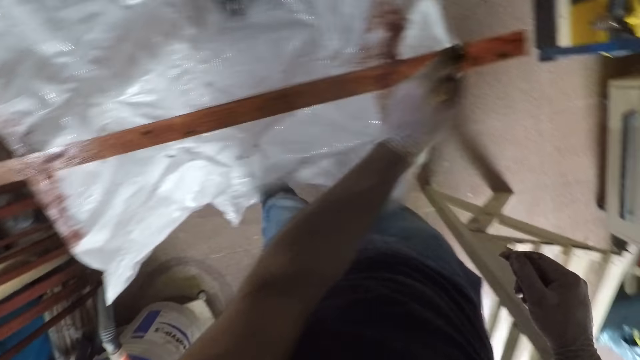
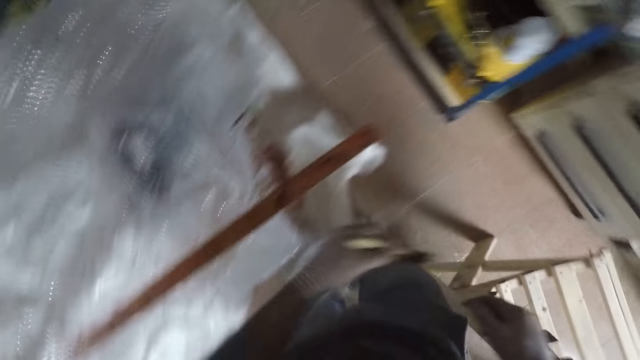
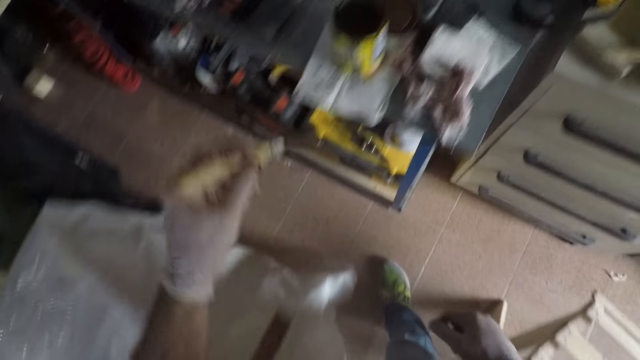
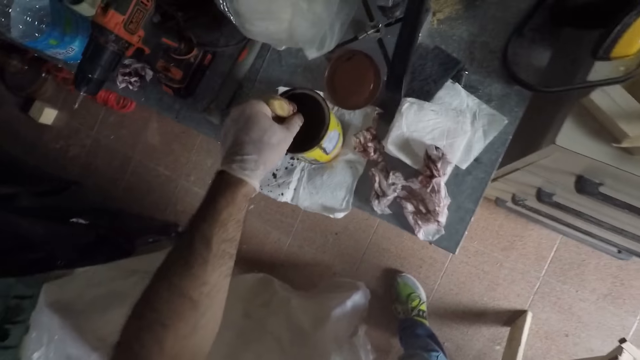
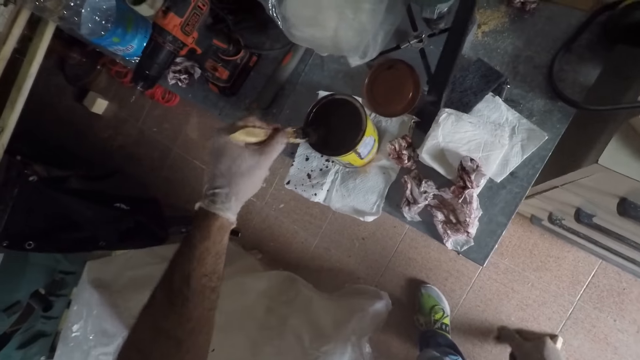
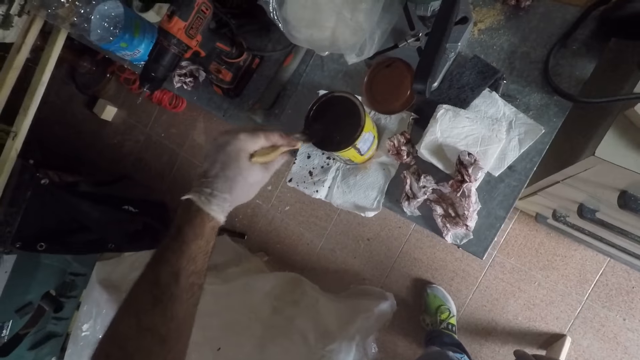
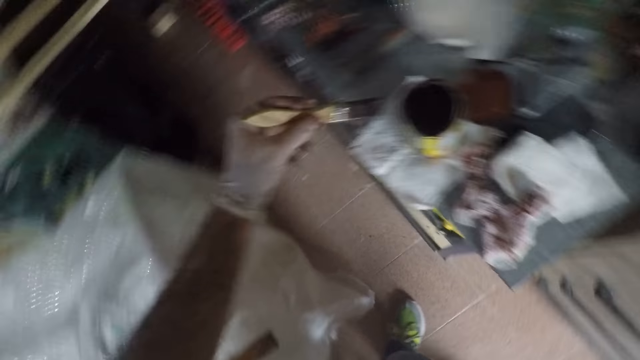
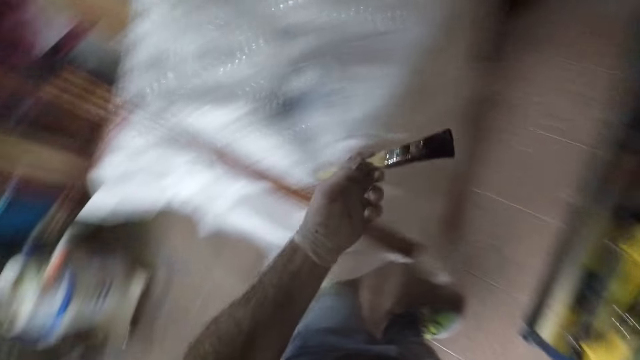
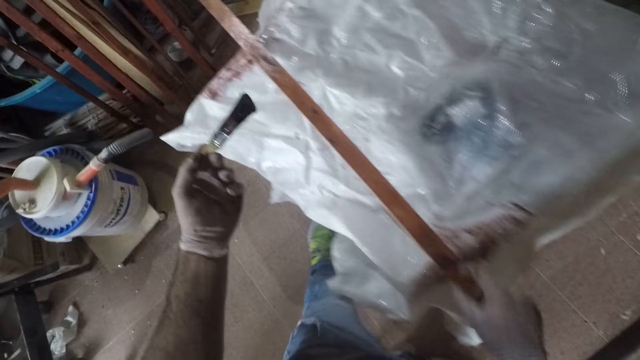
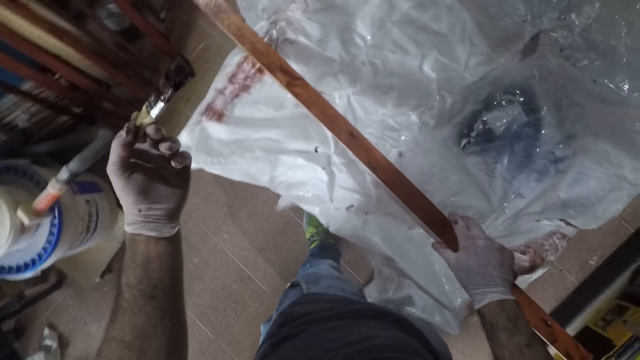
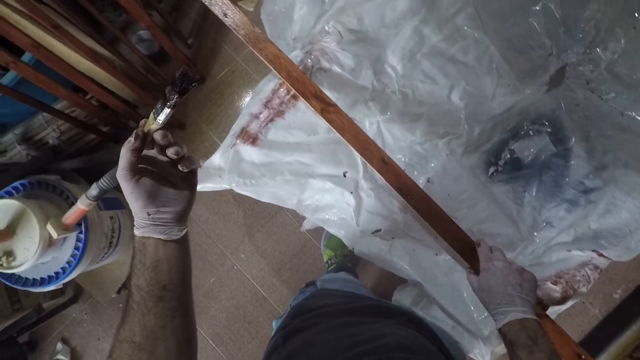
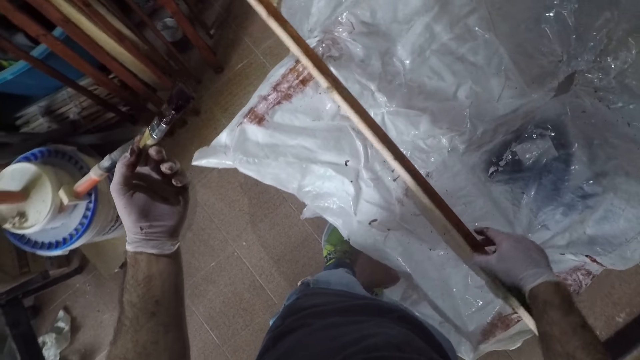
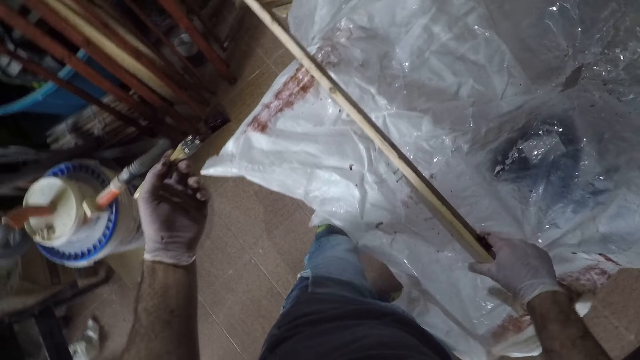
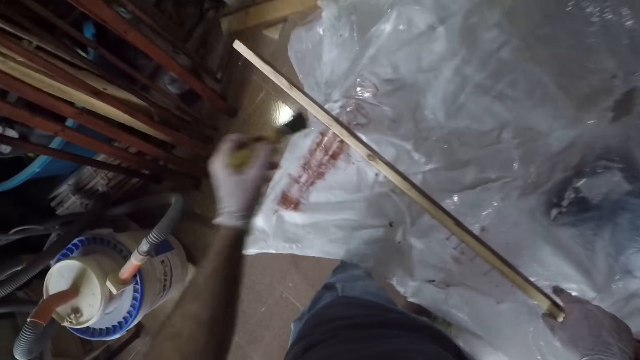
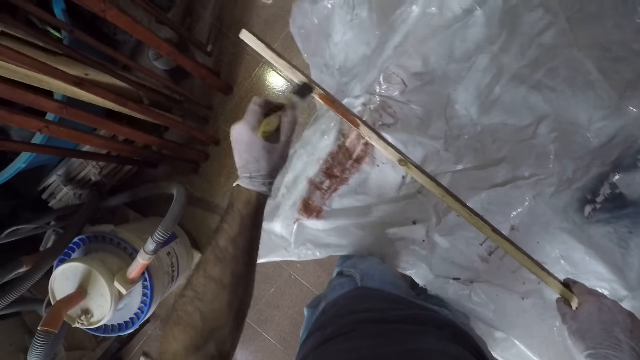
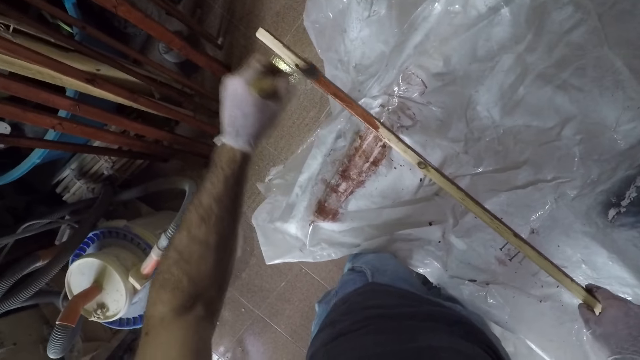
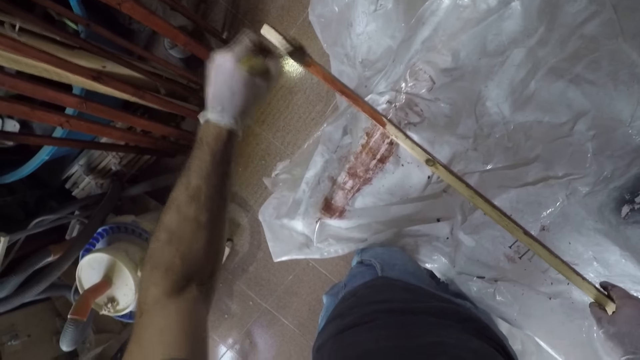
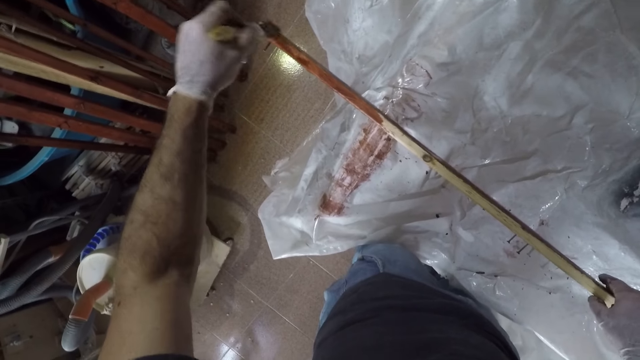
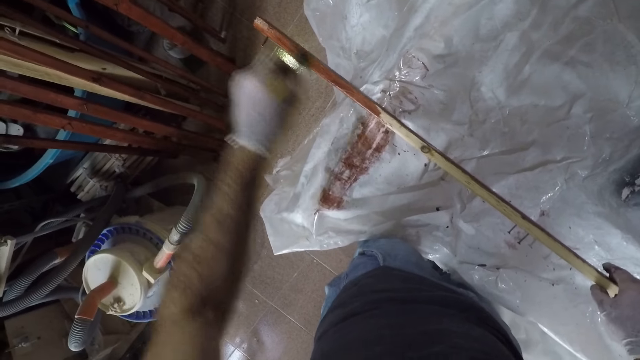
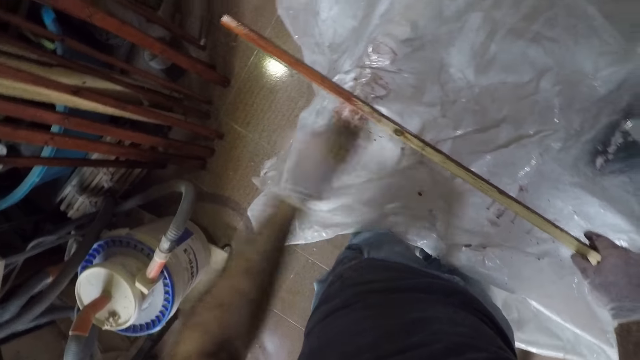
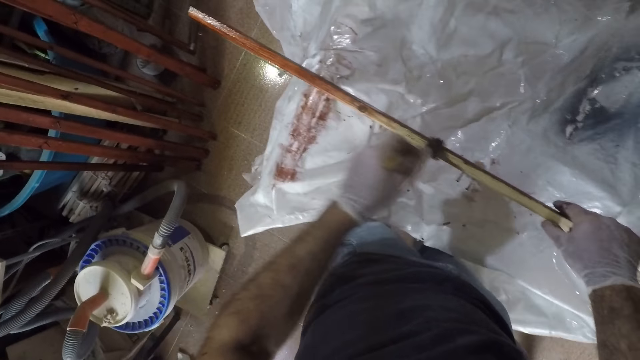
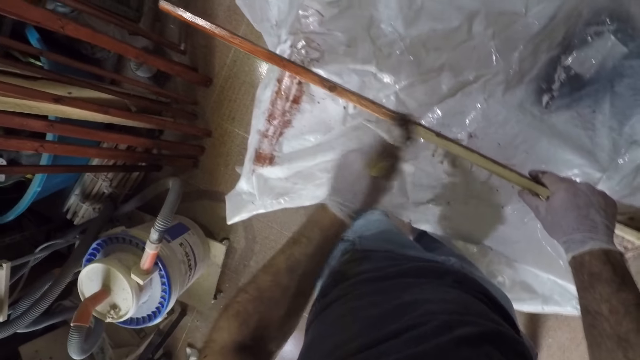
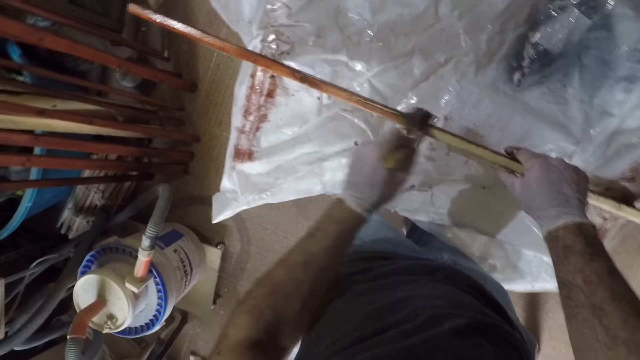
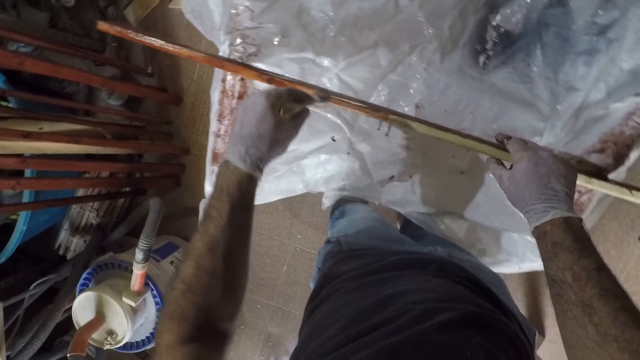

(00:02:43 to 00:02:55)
The camera wearer moves his leg. He dips the paint brush in the wood finisher. He flips the wood over and holds the wood. He applies the wood finisher at the wood.

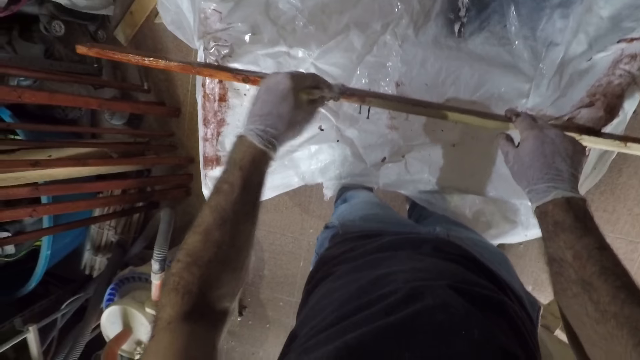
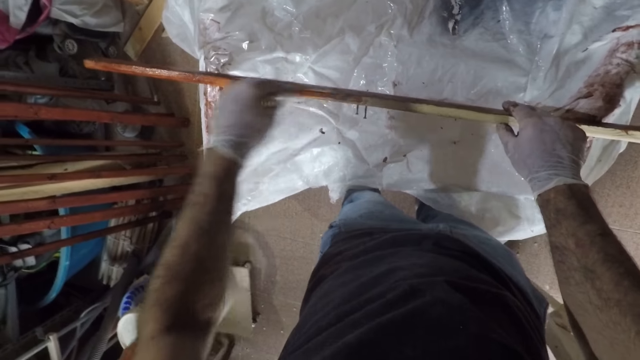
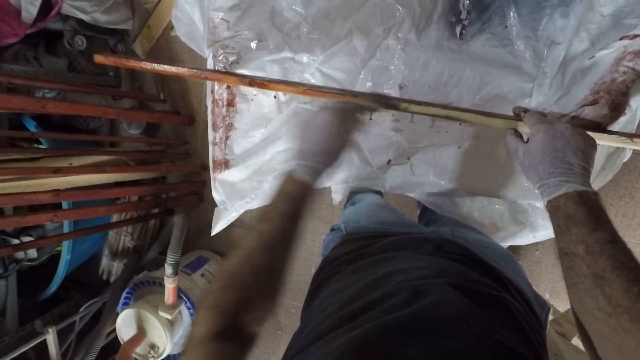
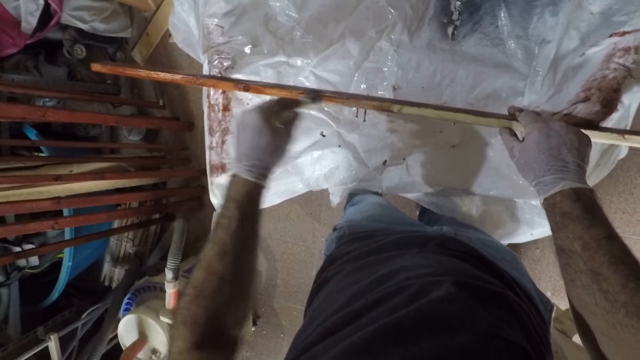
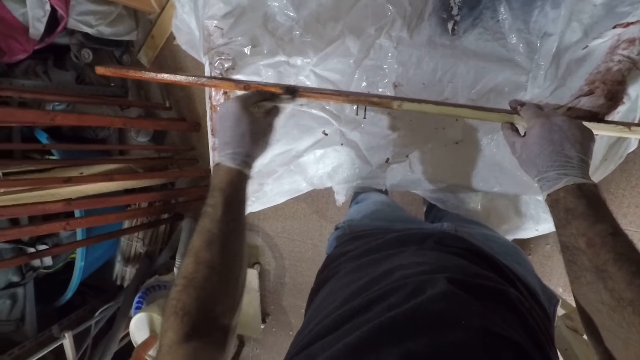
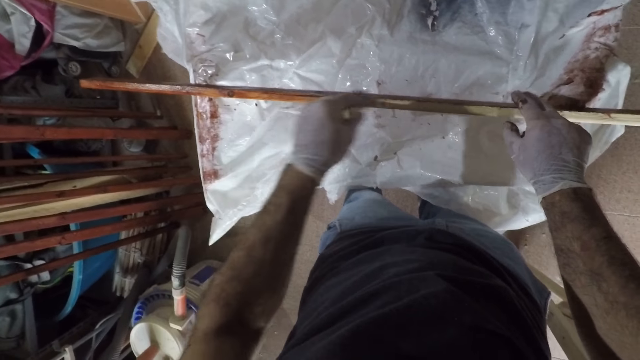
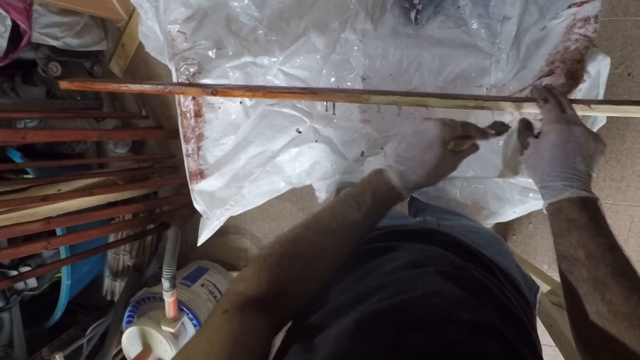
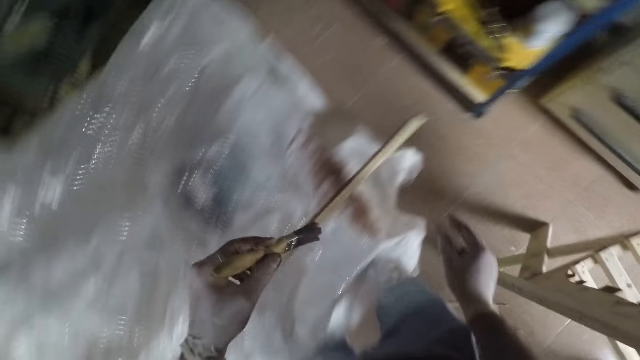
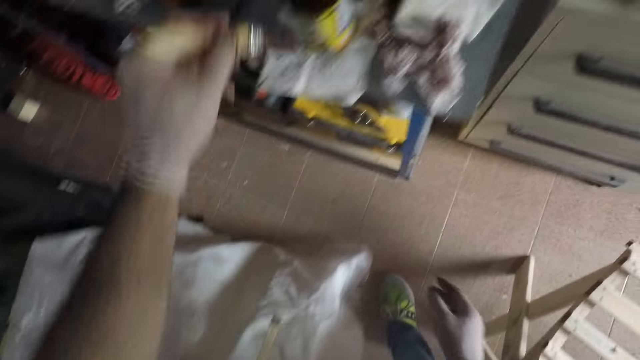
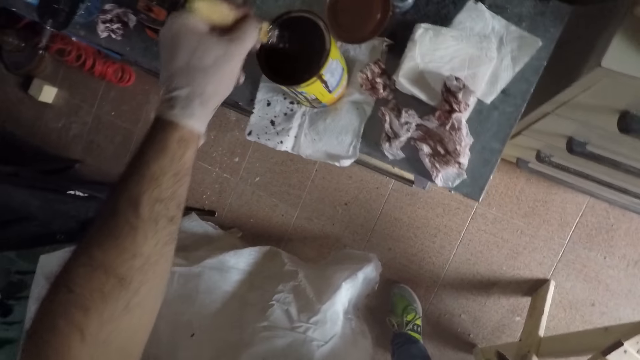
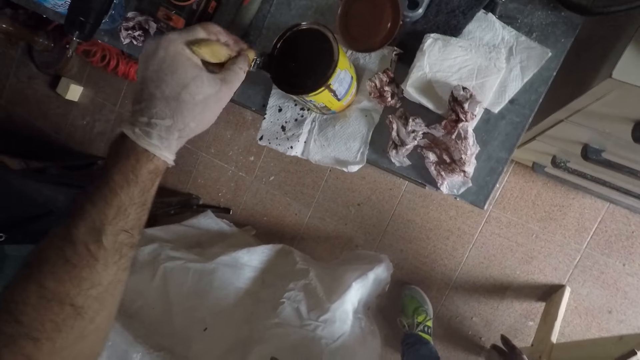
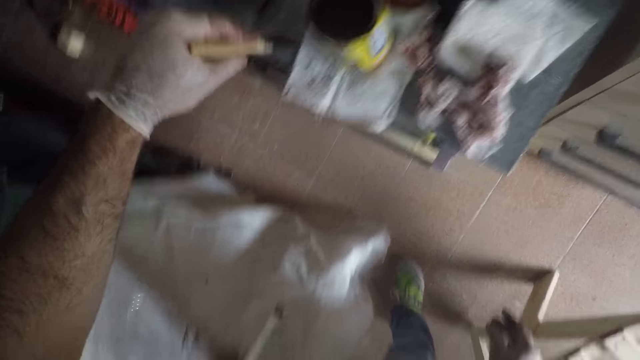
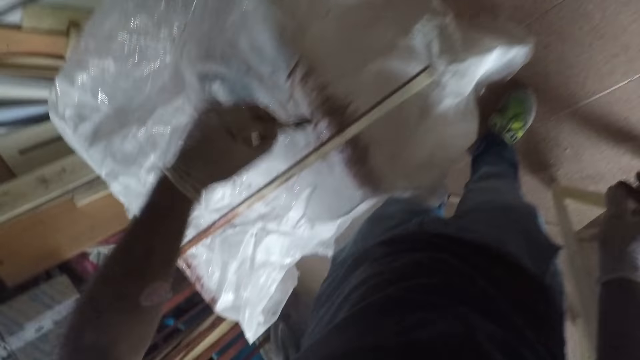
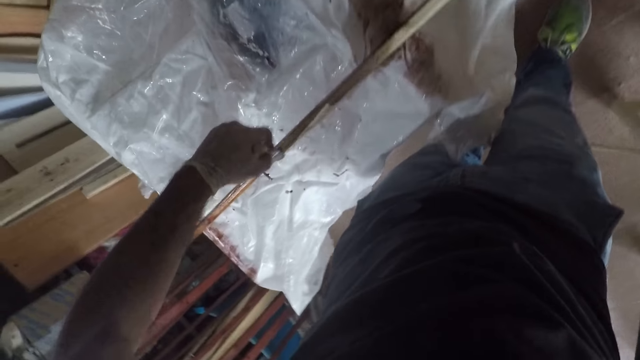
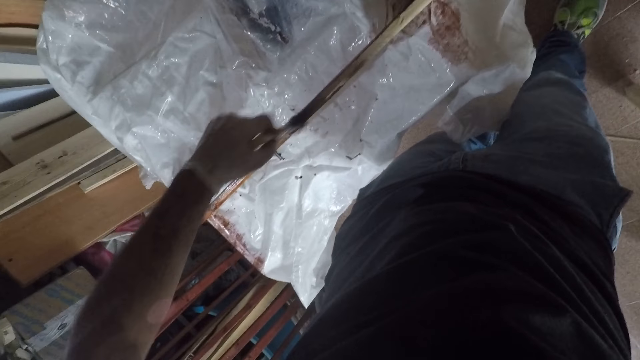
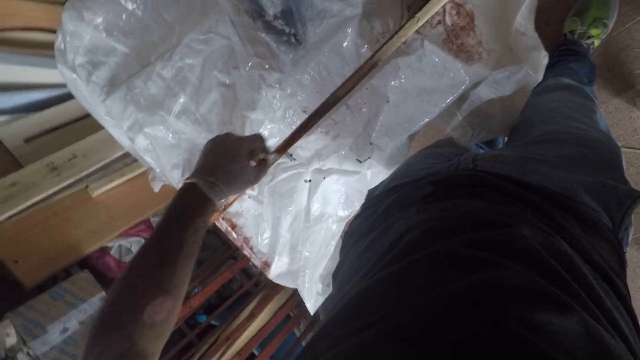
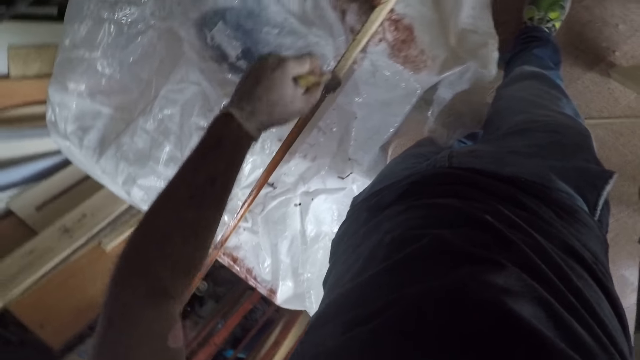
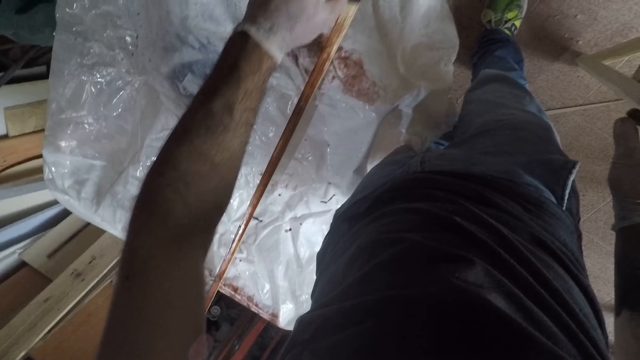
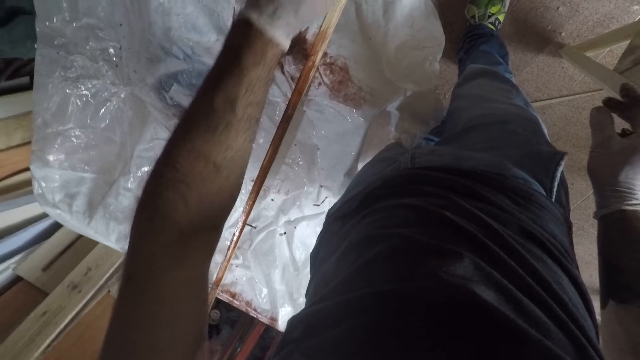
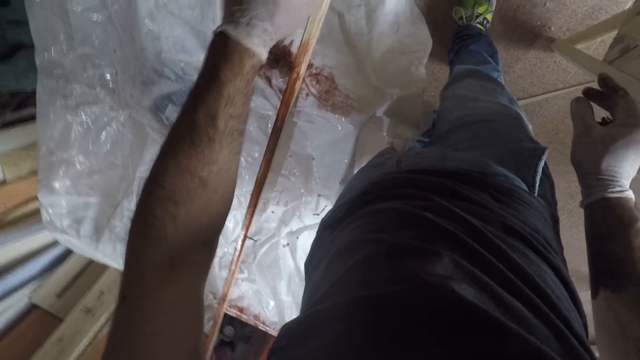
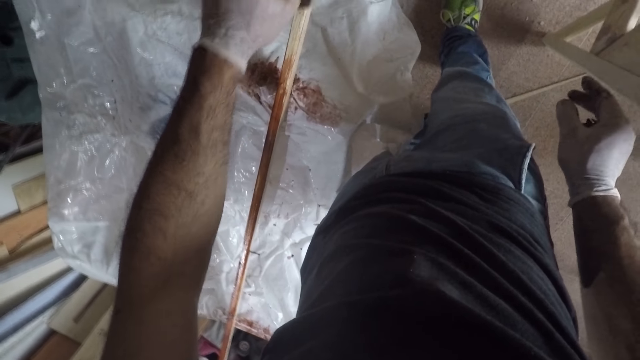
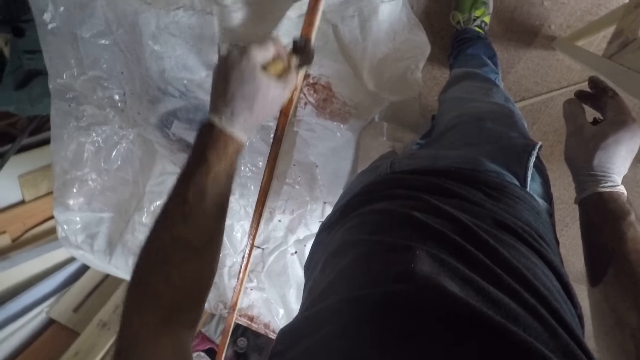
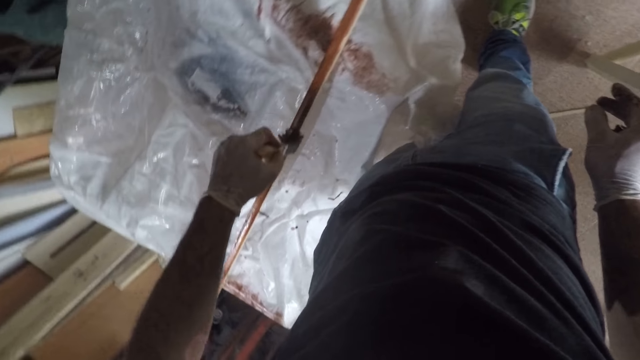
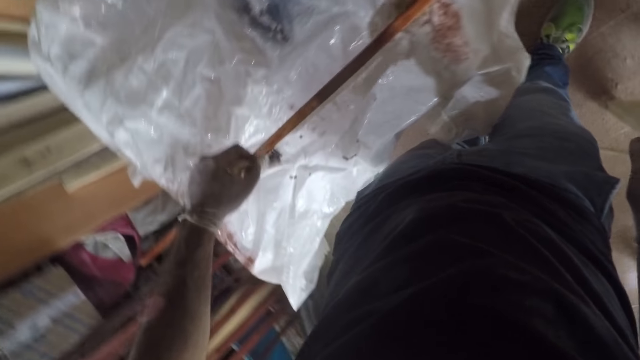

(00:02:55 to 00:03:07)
The camera wearer dips the paint brush in the wood finisher. They apply the wood finisher at the wood.
